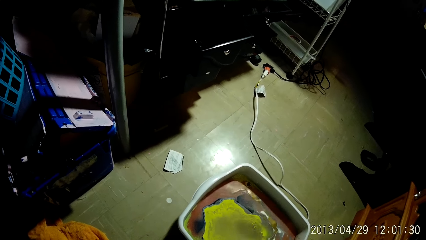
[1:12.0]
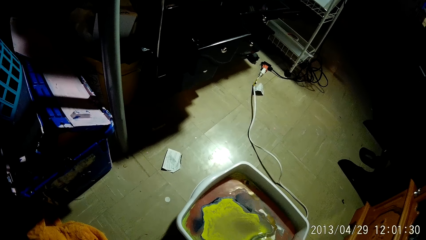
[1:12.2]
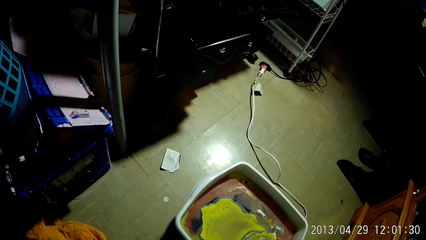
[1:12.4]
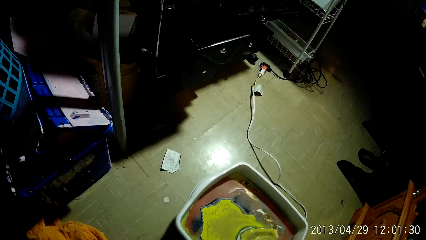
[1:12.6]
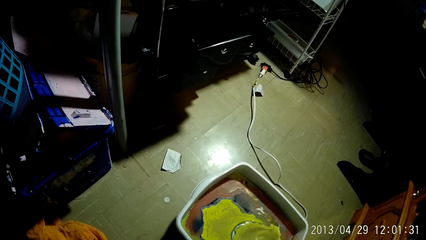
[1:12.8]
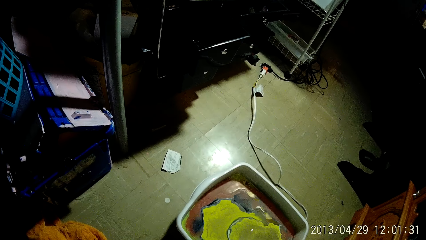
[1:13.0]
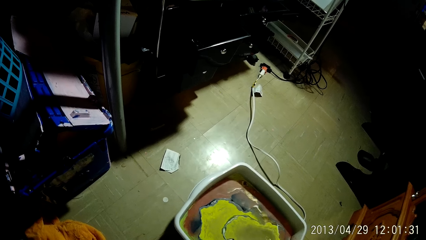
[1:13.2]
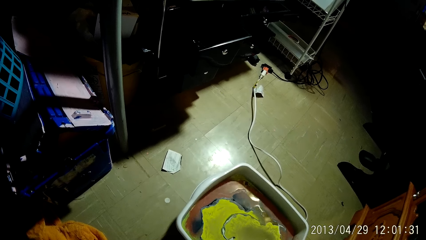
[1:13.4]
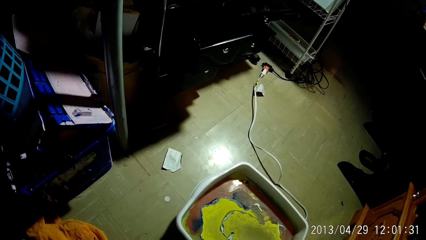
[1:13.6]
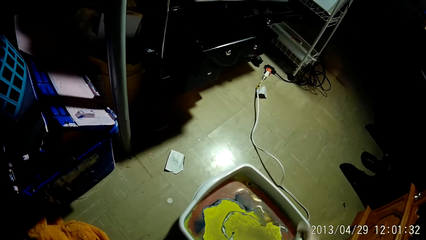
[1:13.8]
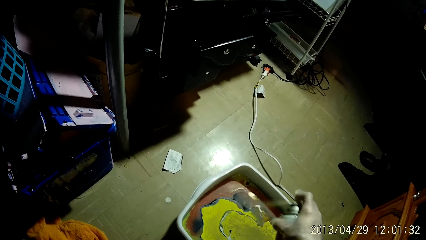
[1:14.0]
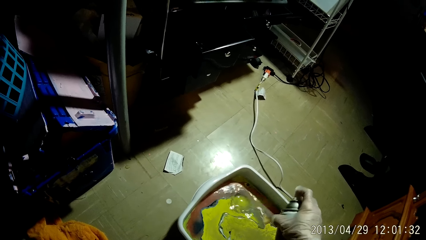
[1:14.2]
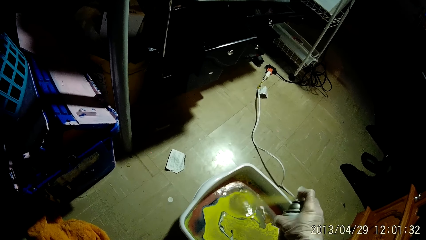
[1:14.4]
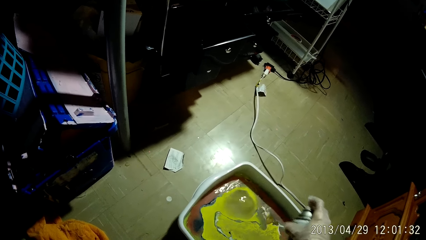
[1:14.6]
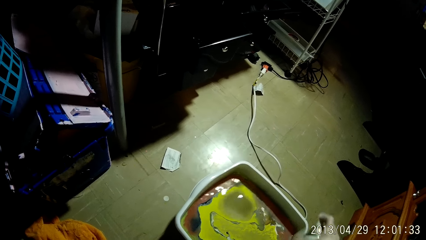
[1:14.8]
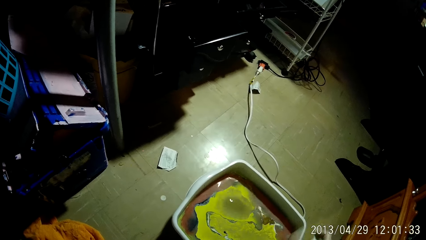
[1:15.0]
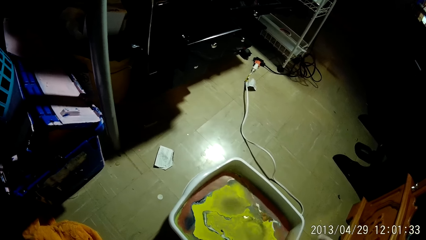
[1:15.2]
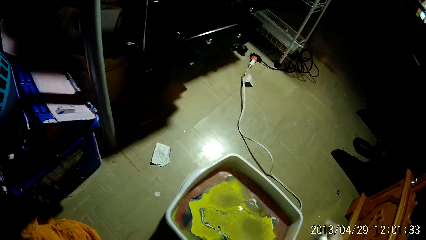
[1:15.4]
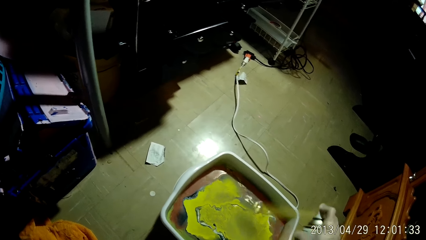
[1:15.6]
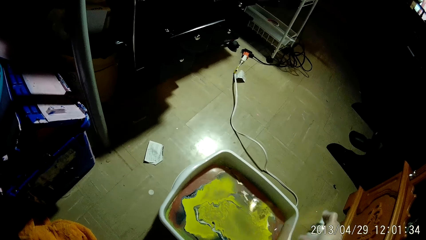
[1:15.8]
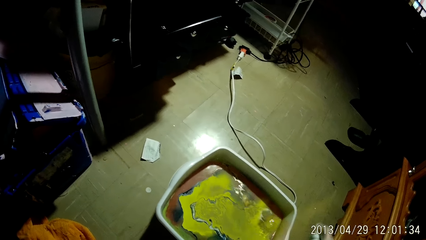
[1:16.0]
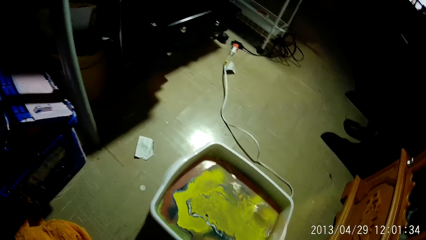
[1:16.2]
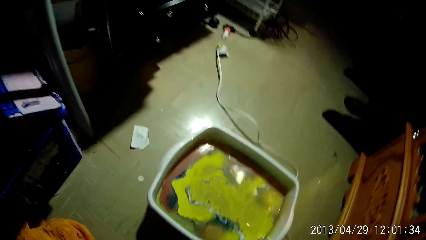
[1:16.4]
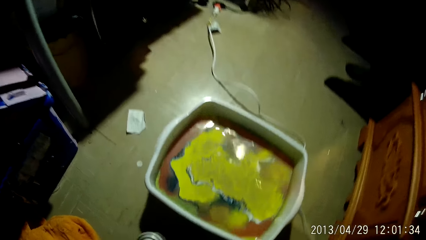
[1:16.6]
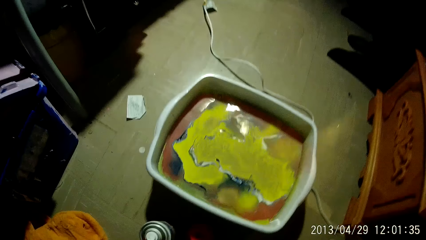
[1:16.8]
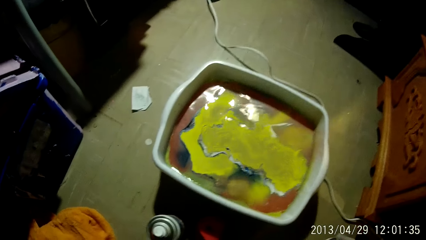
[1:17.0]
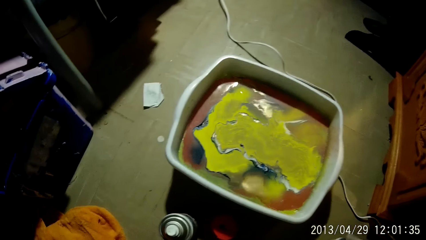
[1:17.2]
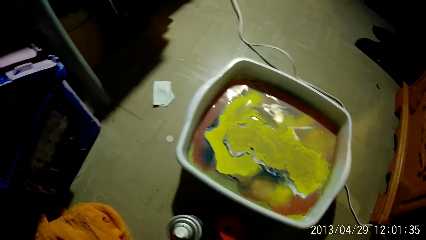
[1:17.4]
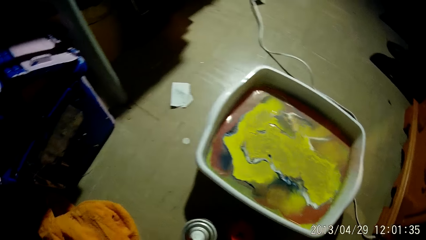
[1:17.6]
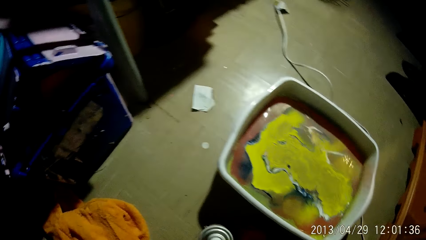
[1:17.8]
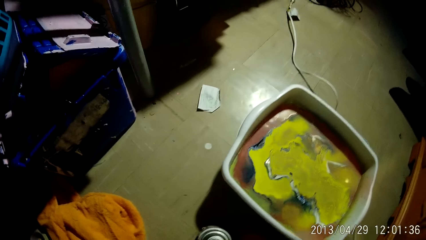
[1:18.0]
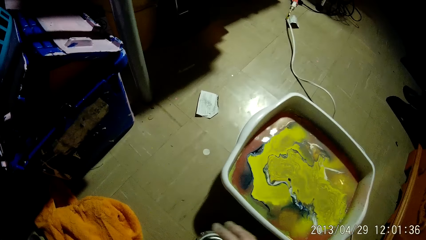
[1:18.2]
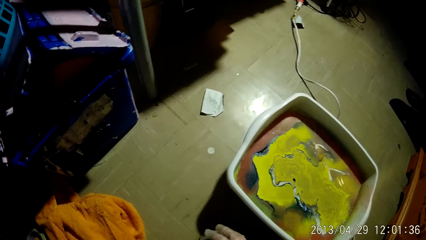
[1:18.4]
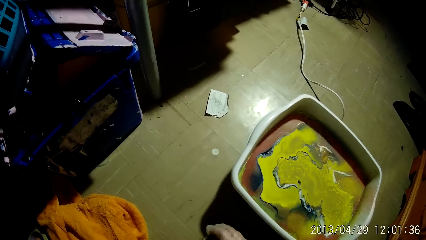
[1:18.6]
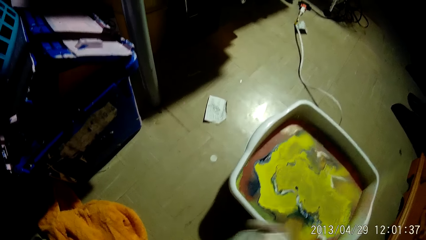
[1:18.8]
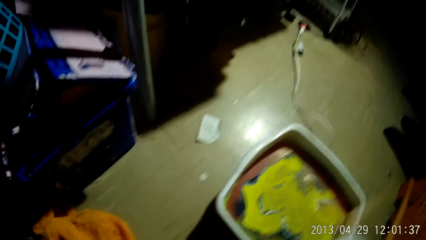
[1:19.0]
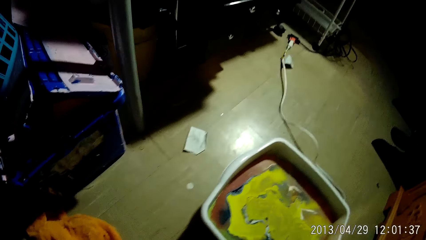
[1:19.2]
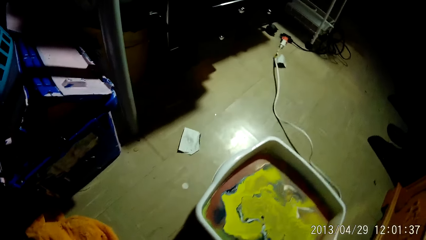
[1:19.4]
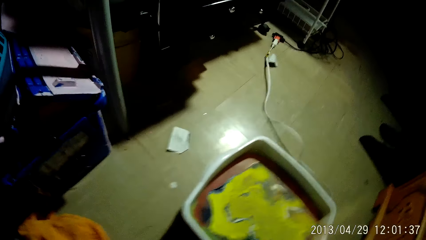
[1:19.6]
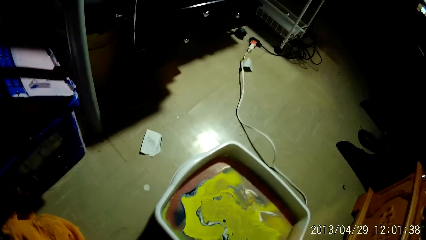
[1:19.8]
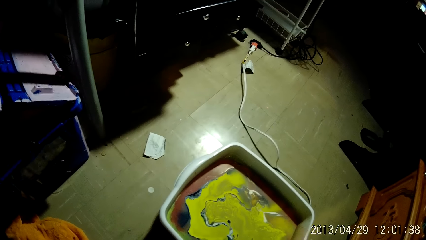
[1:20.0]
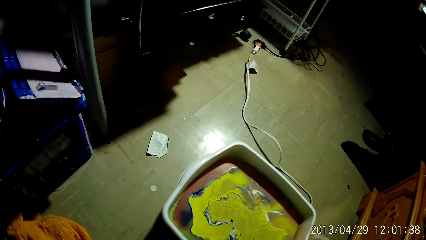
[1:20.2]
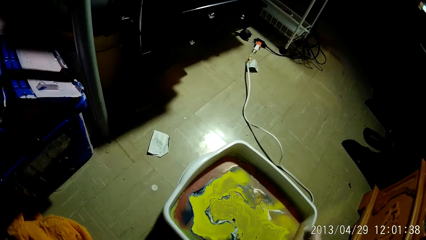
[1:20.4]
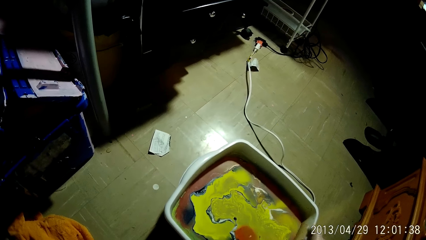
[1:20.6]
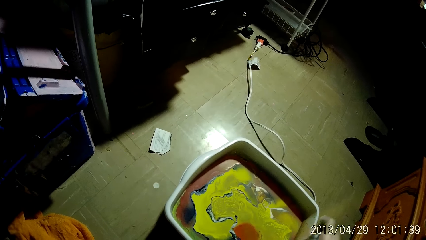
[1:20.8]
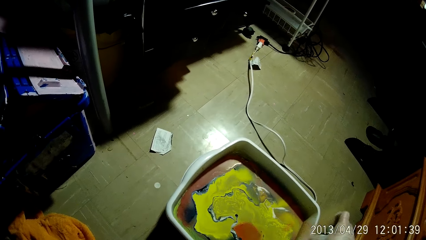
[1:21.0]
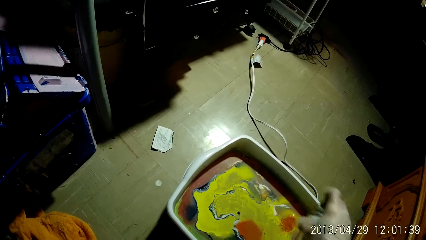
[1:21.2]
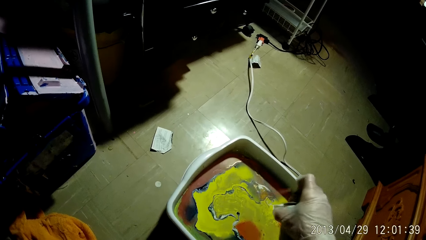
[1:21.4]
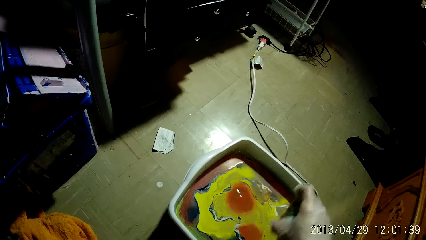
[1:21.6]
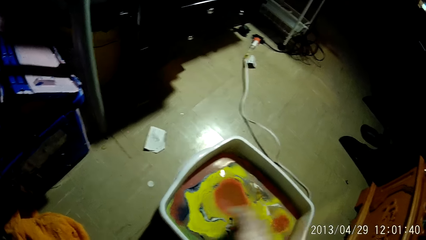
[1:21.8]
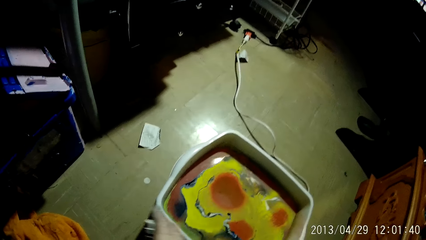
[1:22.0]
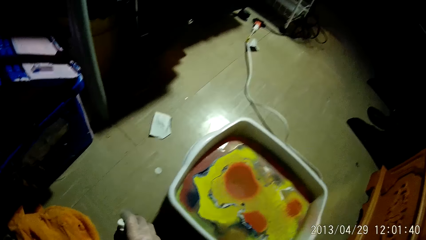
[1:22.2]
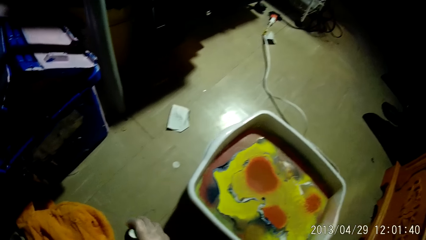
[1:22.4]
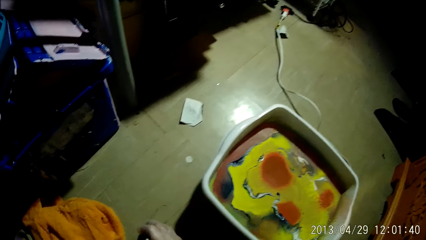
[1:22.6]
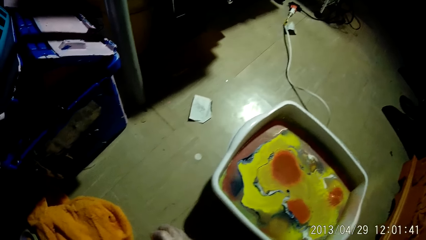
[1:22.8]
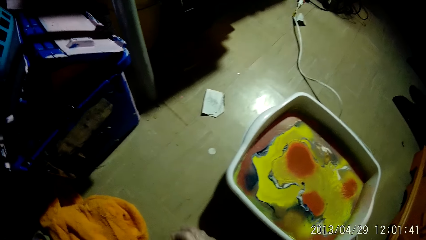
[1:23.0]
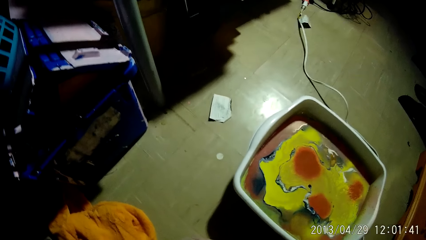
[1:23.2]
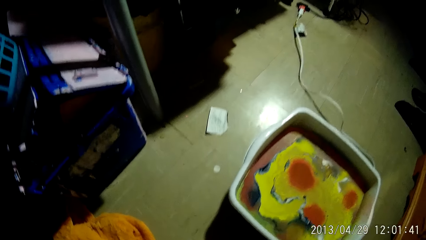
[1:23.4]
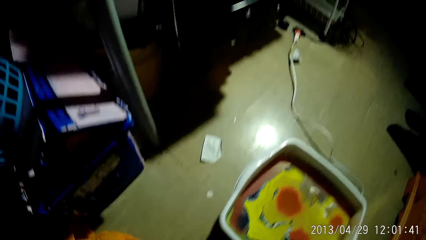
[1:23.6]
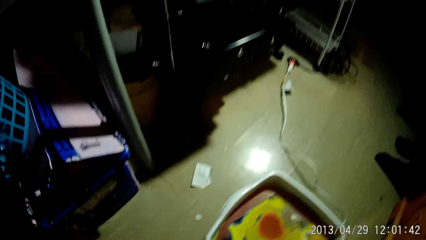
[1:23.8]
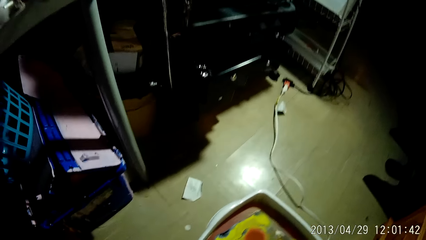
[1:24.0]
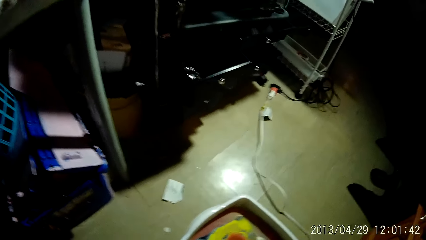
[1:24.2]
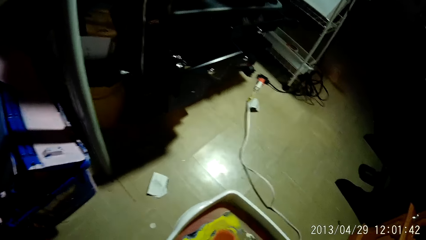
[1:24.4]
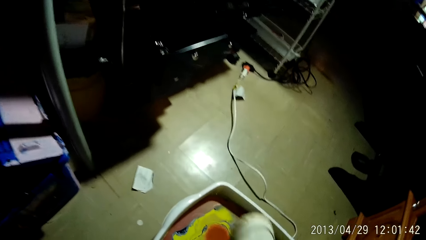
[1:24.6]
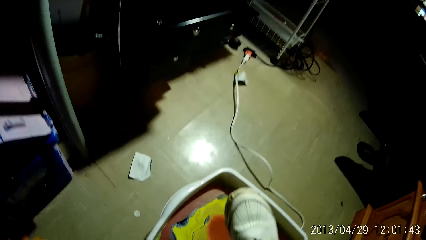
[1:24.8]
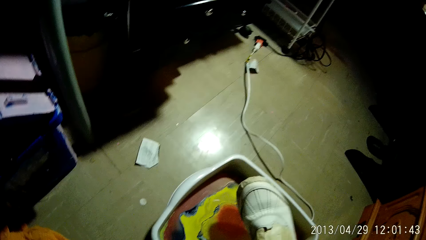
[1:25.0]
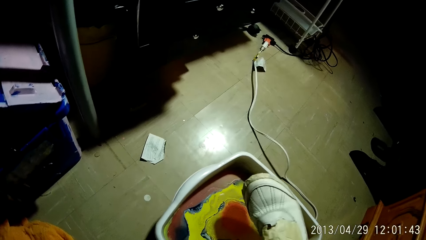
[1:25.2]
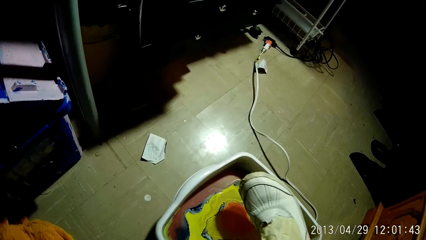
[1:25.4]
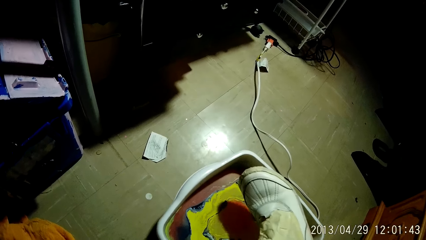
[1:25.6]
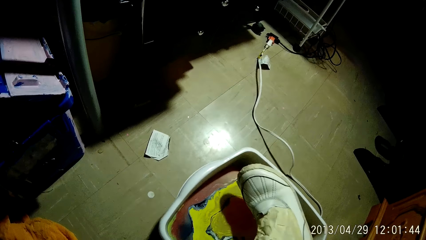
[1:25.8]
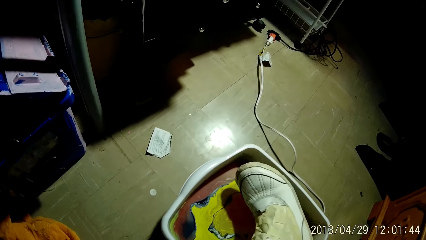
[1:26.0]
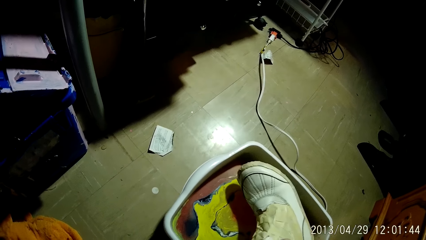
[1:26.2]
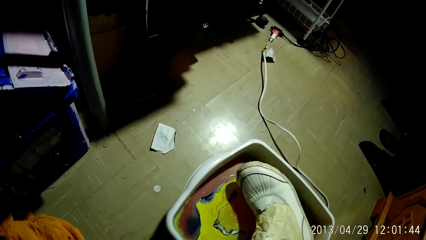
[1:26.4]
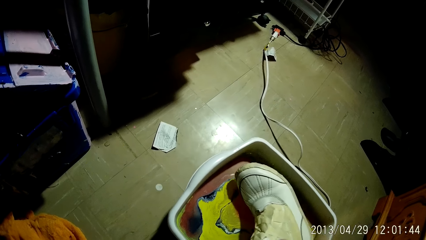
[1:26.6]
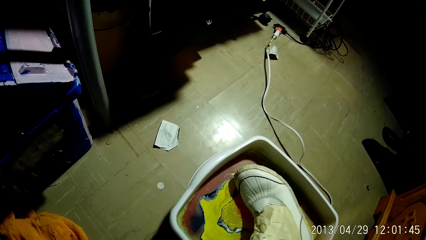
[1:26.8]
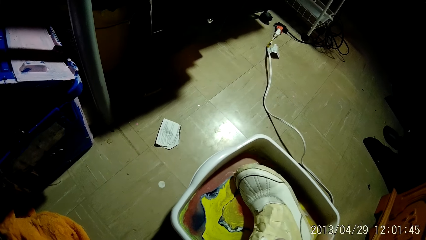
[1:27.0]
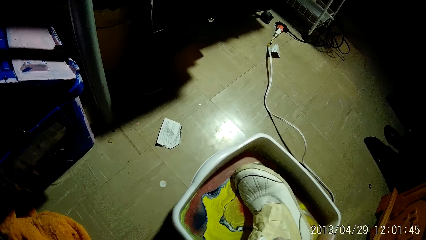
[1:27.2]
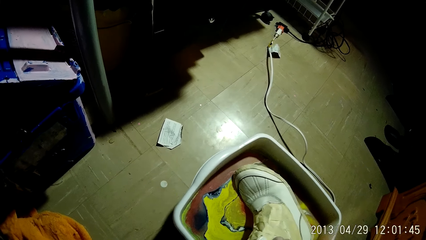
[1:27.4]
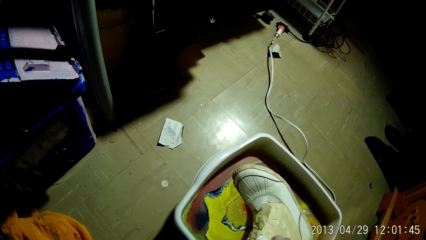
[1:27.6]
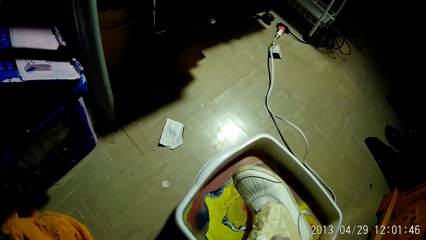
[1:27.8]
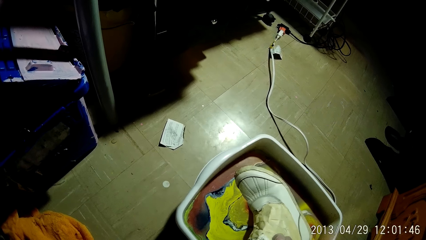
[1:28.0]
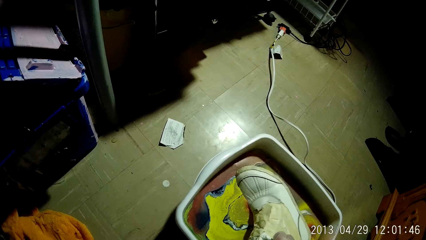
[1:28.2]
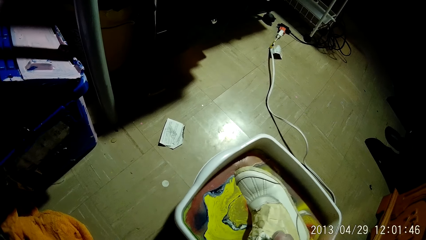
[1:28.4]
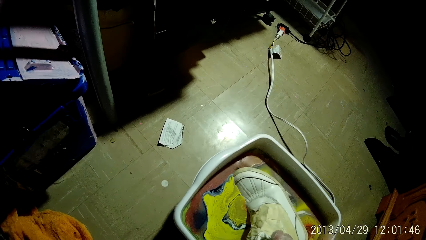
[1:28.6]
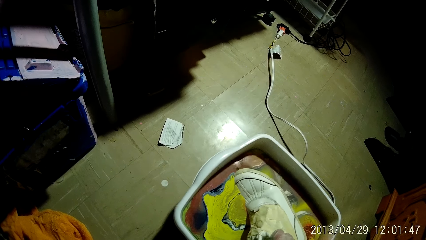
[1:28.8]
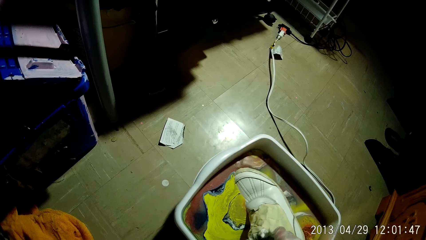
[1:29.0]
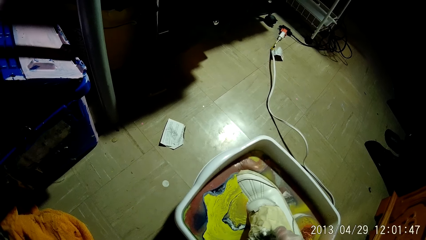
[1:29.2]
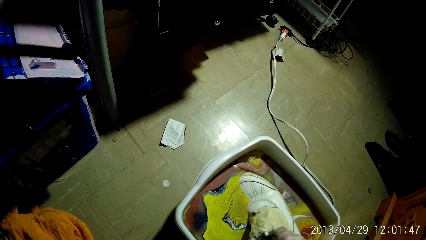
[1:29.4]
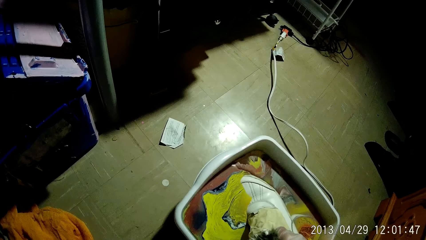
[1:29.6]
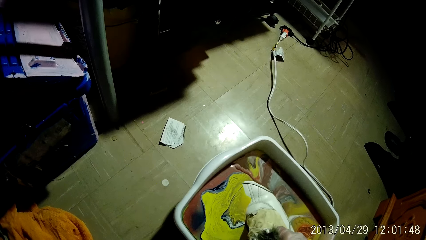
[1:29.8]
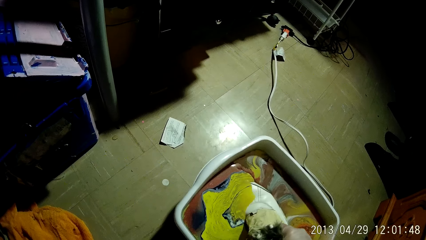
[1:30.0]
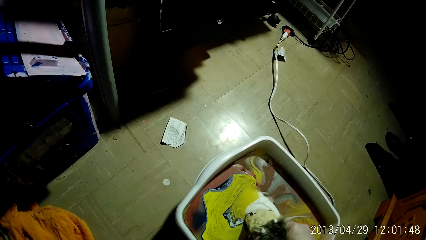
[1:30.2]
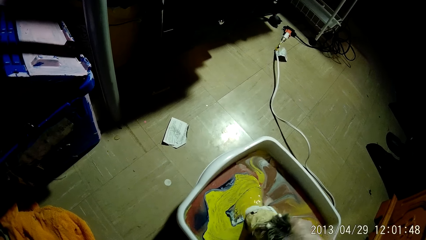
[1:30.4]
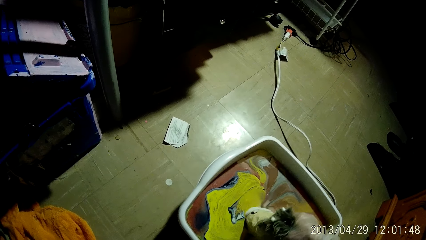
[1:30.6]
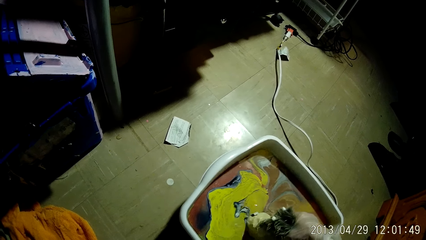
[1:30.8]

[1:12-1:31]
The camera wearer picks up a spray paint can from the floor with her right hand. She shakes the spray paint can. She sprays paint into the hydro-dip tank with her right hand. She places the paint can on the floor with her right hand. She dips a shoe in the hydro-dip tank with her right hand.
